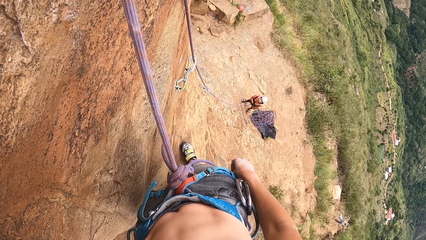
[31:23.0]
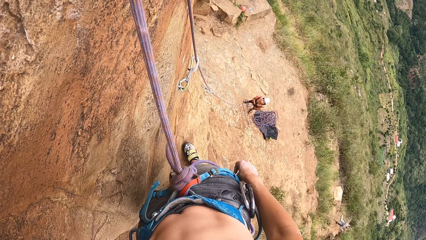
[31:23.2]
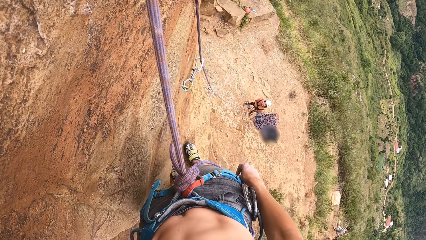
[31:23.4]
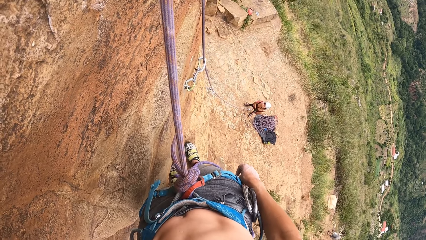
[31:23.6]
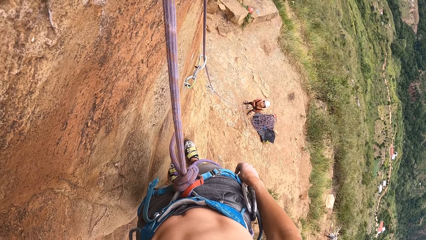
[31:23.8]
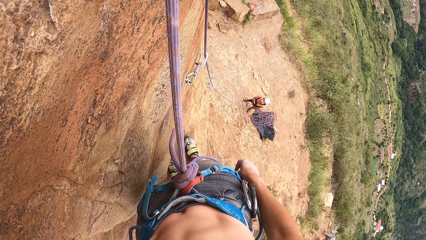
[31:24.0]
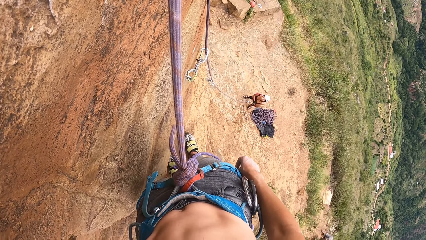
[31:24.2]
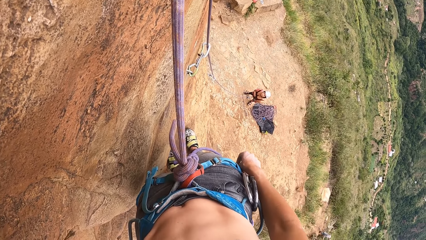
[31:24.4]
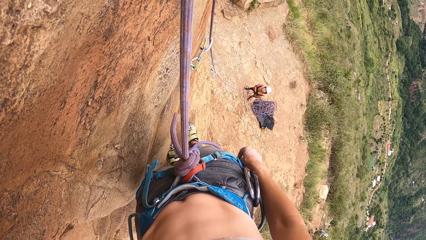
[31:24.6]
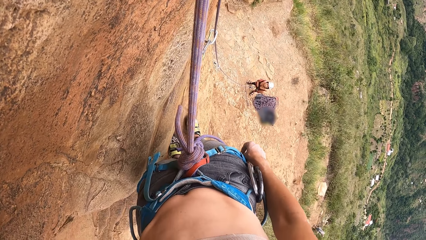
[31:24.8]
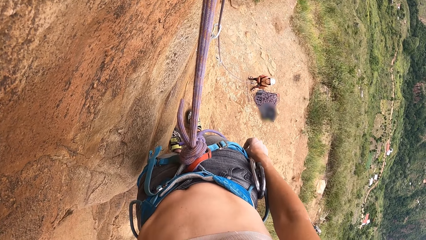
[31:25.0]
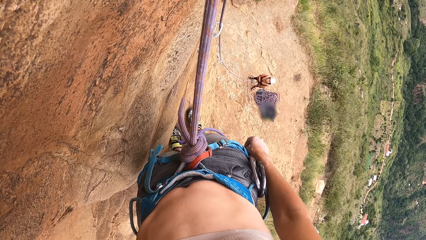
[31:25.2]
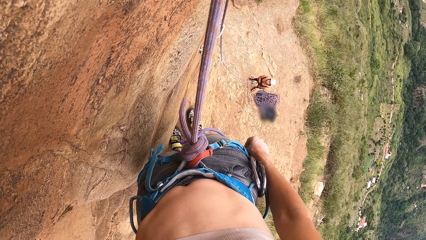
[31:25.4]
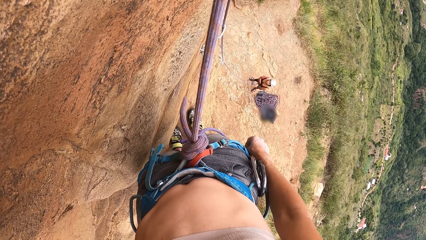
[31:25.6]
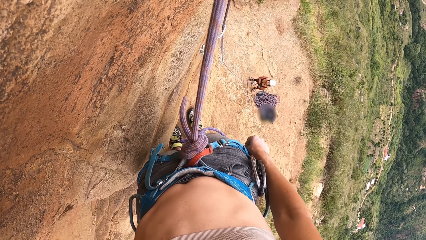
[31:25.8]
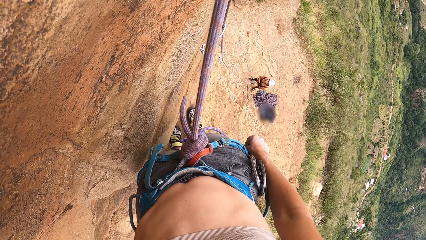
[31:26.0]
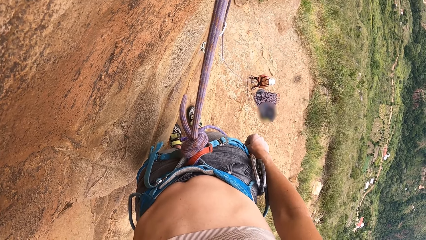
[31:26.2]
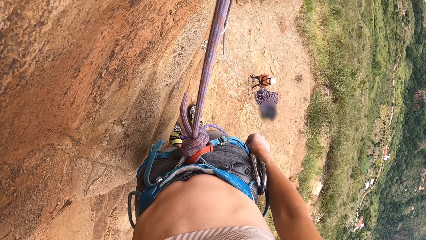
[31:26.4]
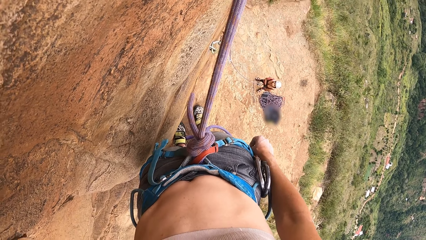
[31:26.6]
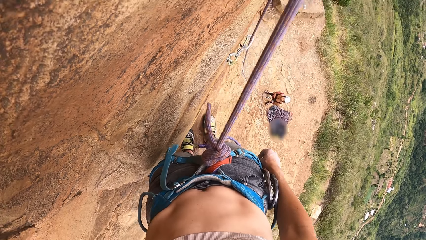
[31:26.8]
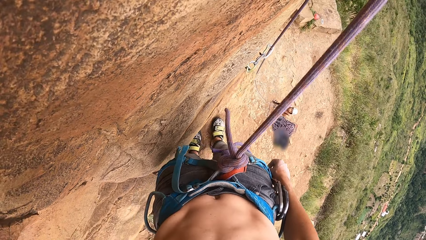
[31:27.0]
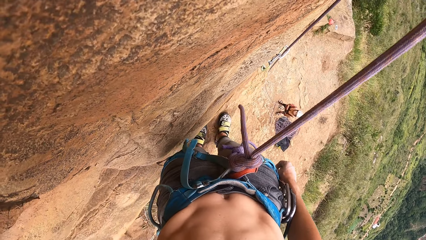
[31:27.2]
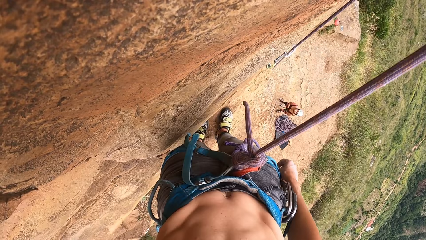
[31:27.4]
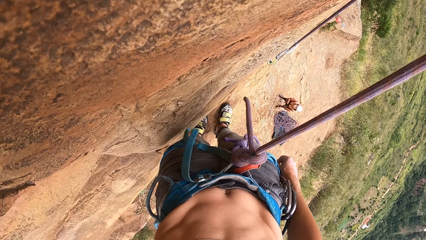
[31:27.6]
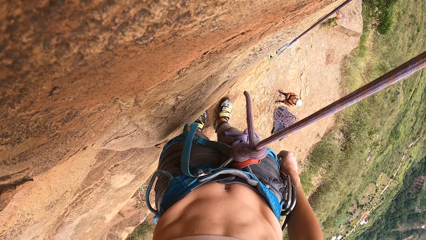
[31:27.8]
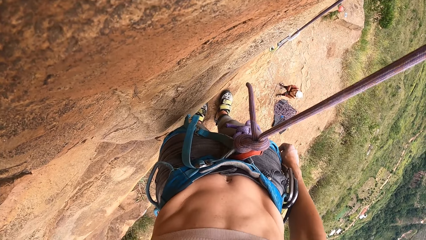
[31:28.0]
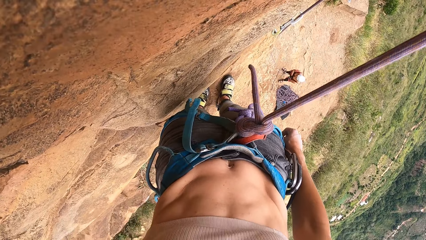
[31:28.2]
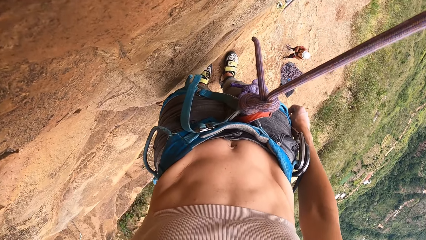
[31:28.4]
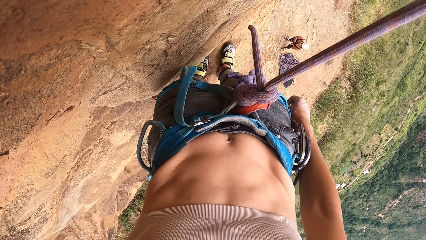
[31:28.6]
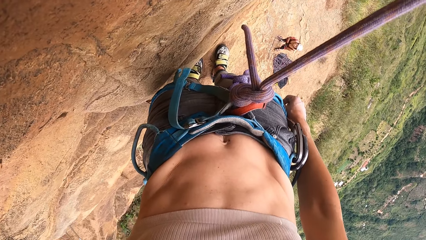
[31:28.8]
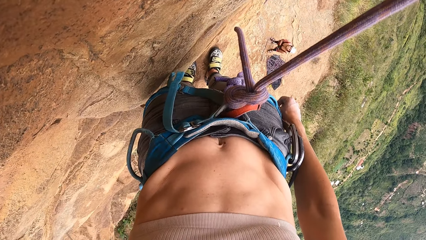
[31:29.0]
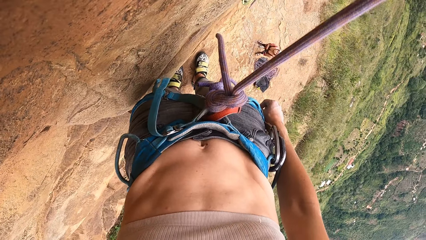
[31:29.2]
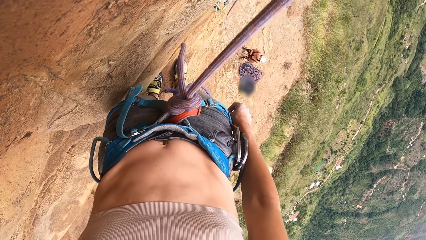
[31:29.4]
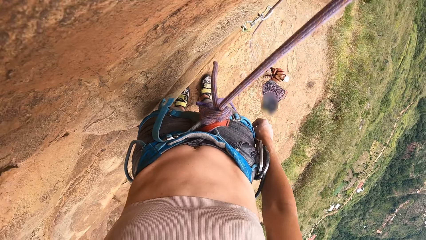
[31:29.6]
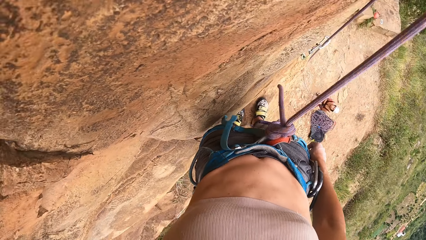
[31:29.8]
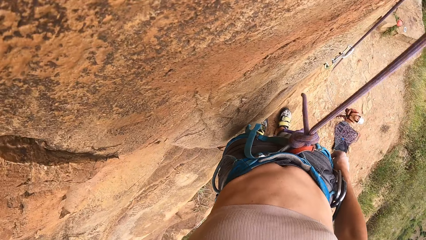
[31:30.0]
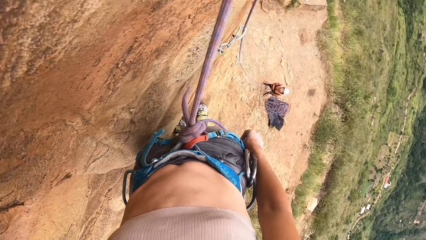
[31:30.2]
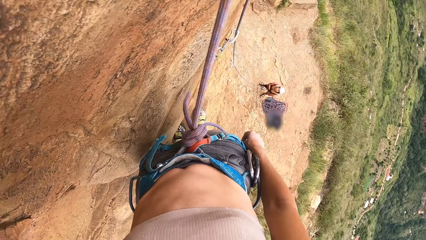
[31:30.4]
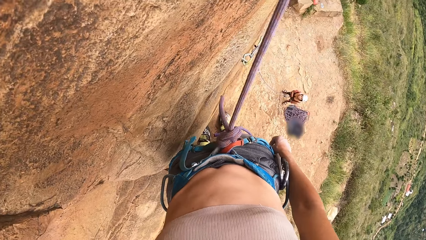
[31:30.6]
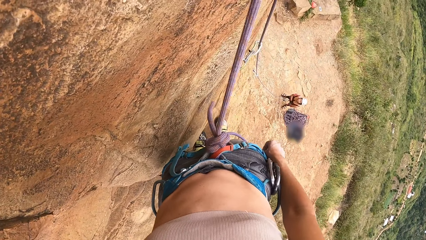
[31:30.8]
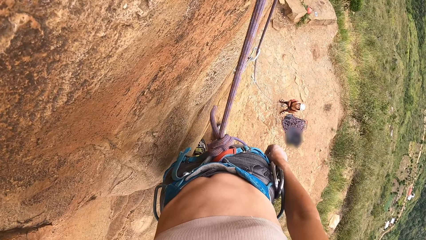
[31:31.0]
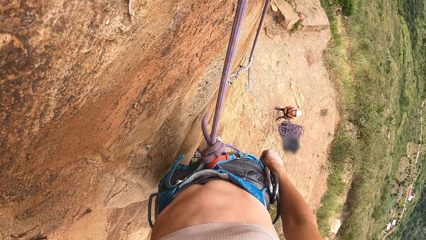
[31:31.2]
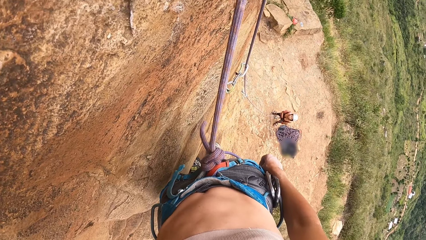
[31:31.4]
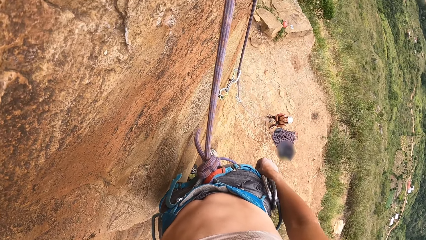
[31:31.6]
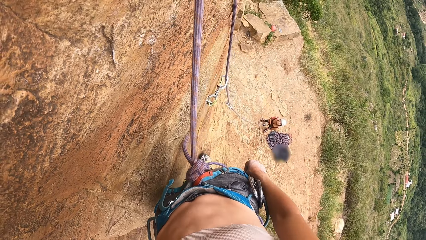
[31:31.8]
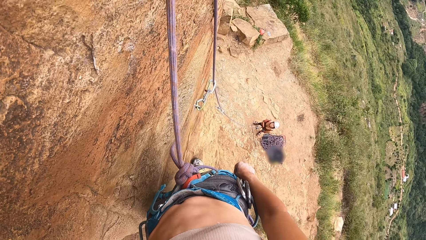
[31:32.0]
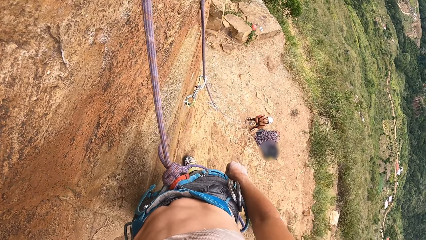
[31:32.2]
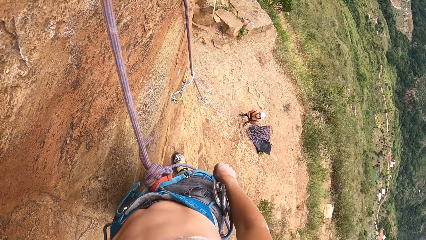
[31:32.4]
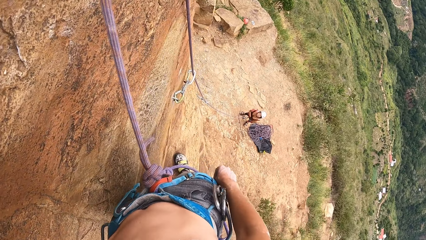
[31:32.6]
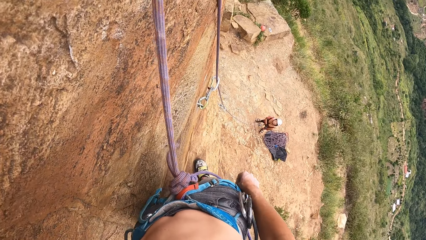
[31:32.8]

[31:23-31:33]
The camera wearer interacts with a person. They look around.

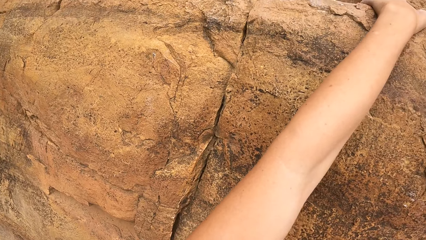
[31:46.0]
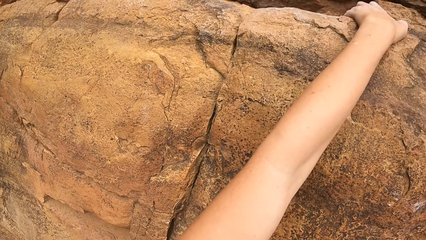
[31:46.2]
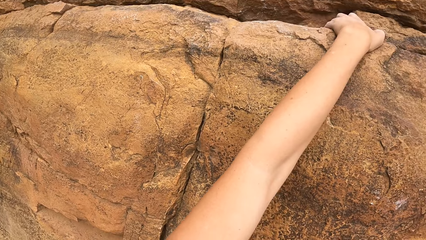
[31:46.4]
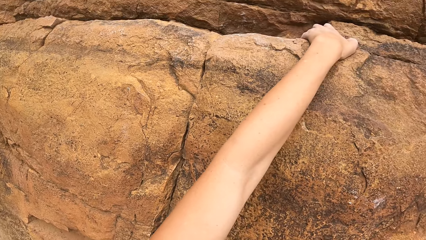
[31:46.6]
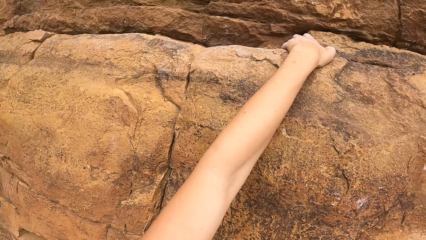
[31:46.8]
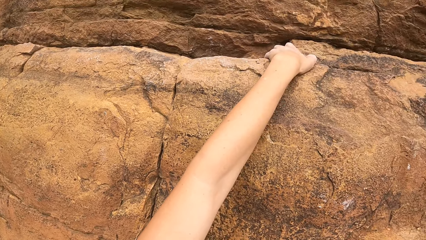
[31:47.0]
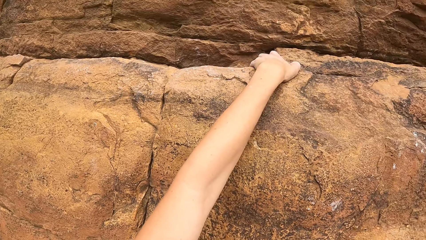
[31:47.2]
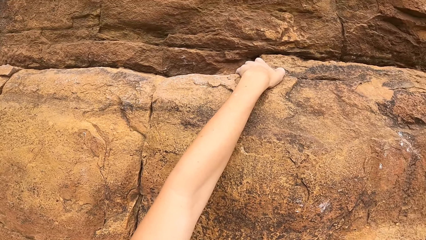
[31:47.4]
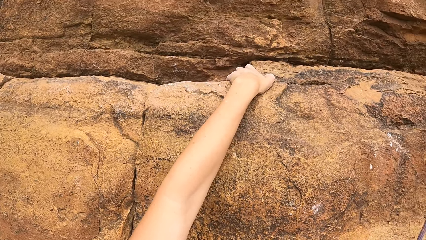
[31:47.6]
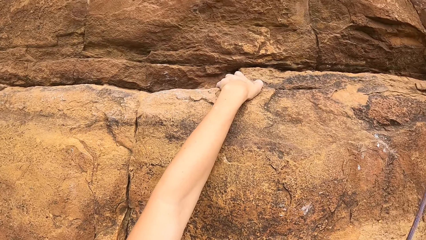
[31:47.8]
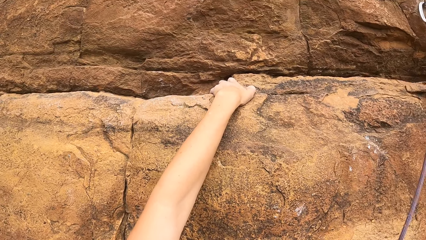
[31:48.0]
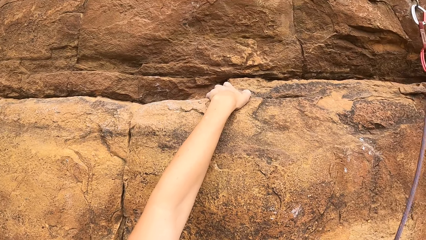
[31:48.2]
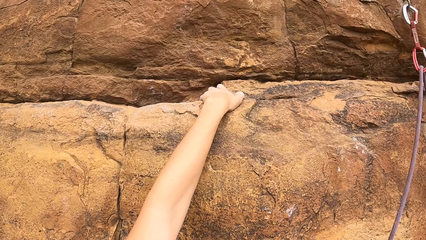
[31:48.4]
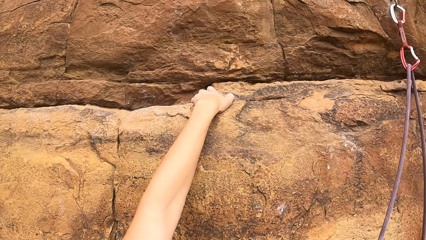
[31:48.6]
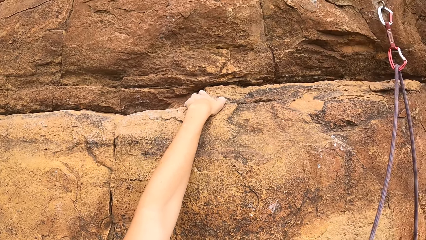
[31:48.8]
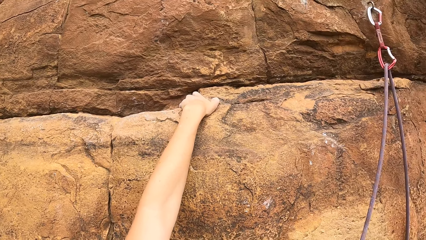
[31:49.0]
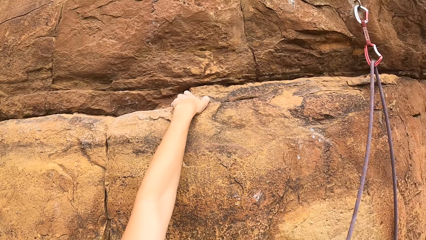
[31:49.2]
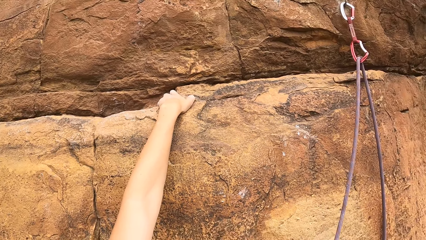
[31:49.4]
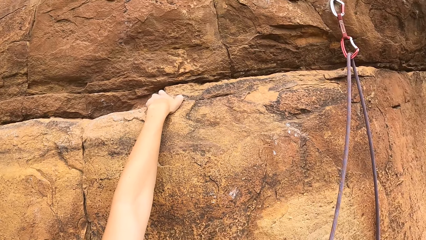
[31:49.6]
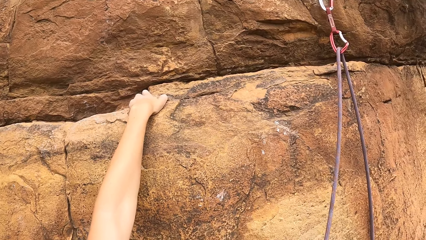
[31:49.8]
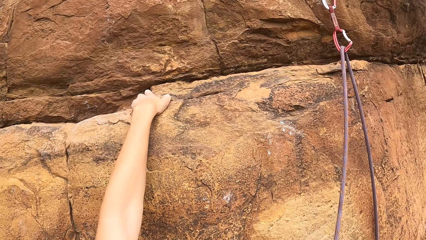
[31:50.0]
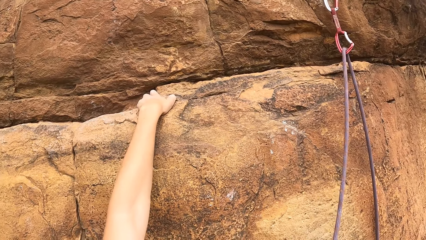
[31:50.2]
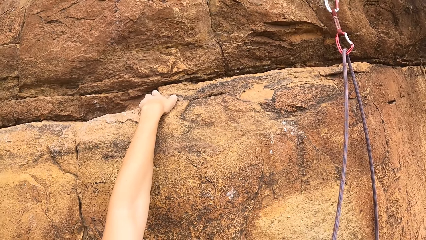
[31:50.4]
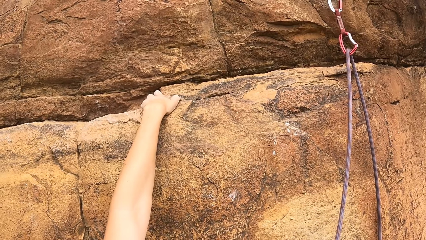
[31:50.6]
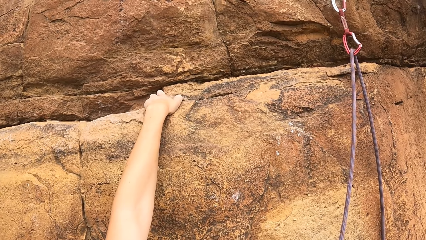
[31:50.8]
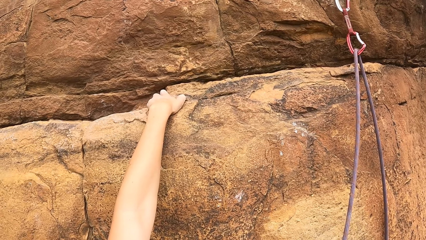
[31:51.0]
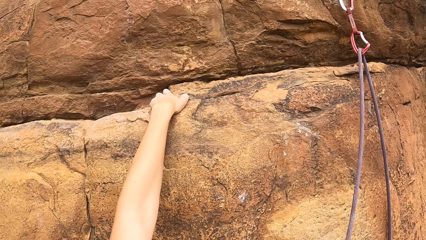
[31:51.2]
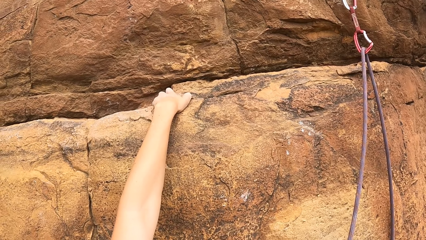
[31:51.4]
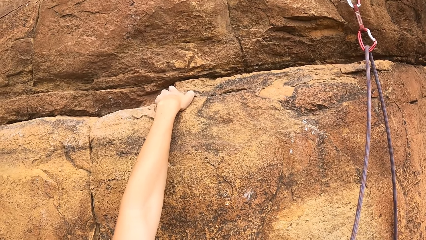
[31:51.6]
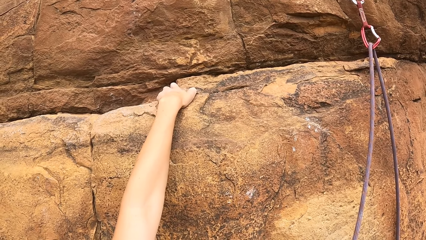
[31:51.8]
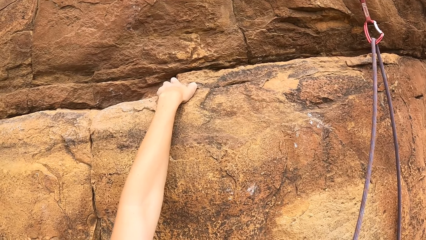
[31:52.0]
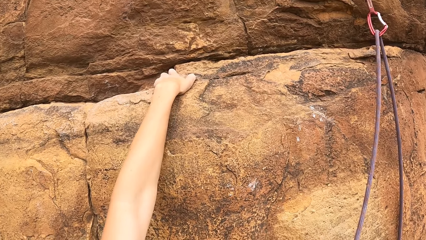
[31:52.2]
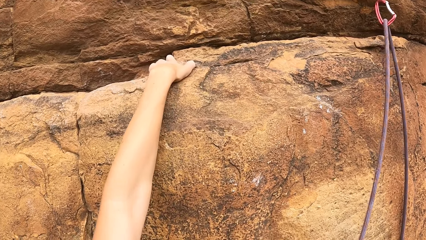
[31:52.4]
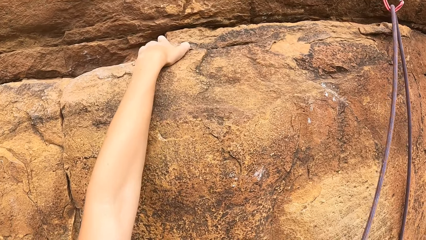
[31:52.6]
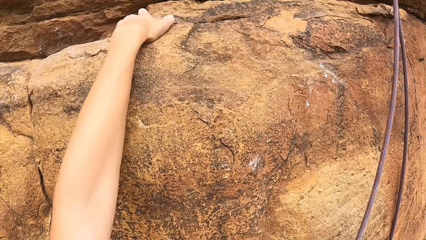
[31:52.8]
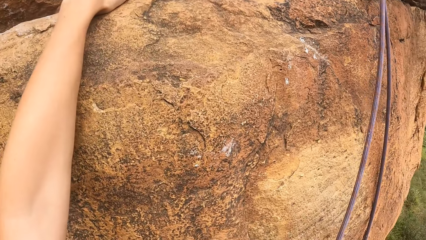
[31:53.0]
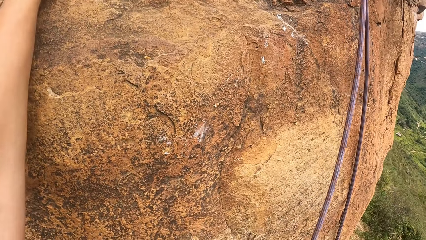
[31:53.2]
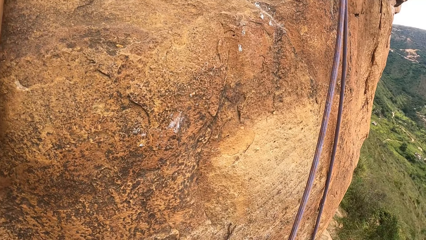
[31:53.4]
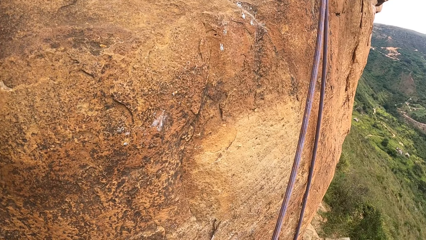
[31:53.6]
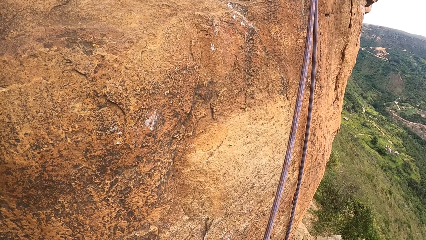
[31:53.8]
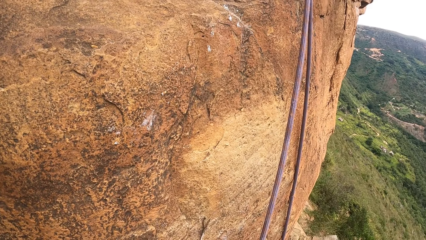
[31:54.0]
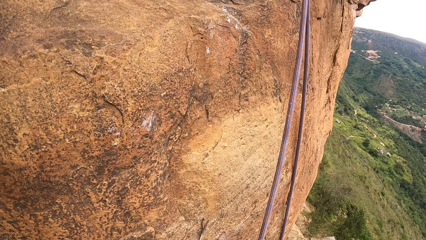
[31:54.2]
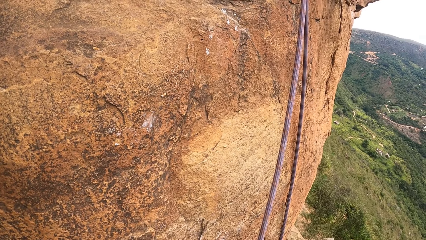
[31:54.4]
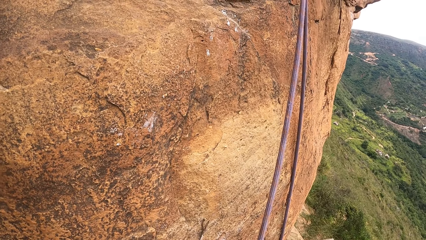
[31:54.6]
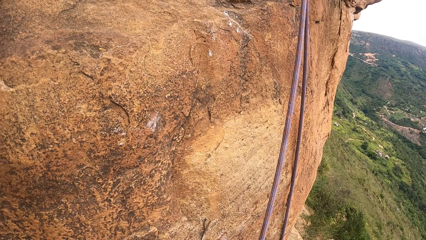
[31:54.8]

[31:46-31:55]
The camera wearer holds the rock with the left hand. They look at the rock.
